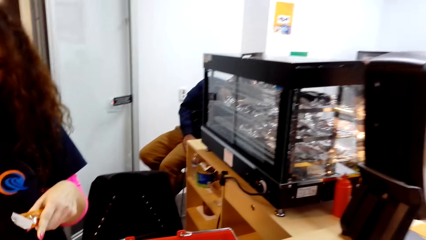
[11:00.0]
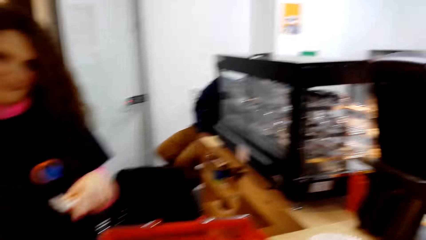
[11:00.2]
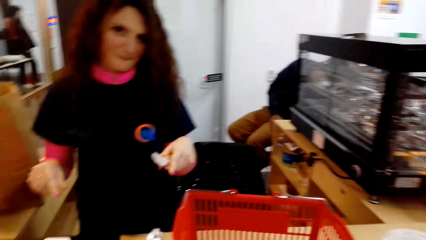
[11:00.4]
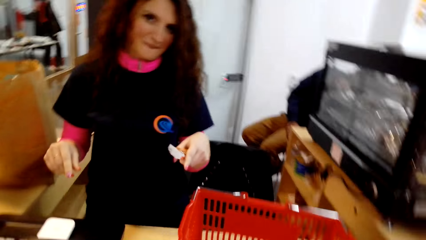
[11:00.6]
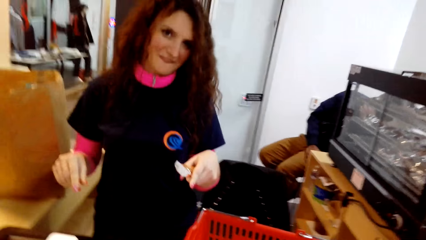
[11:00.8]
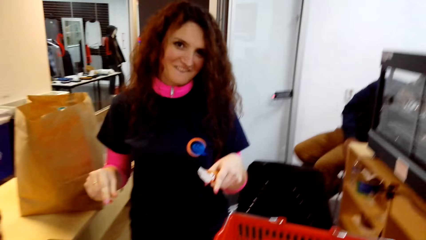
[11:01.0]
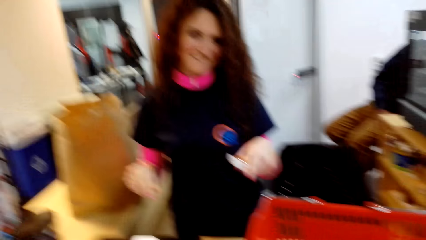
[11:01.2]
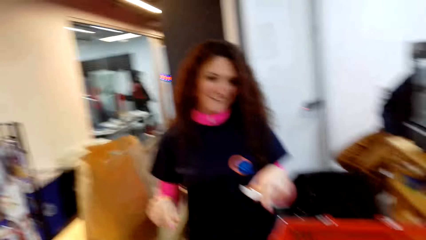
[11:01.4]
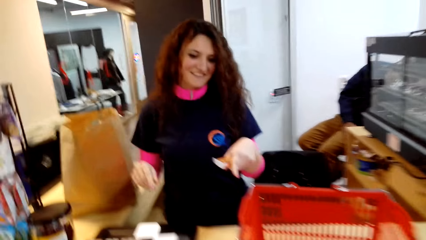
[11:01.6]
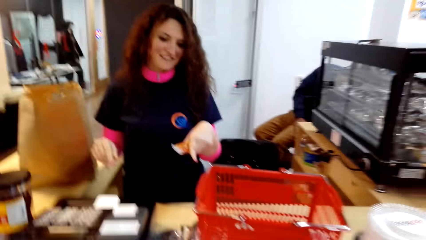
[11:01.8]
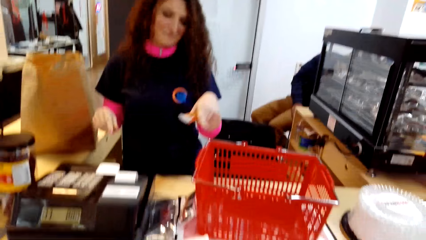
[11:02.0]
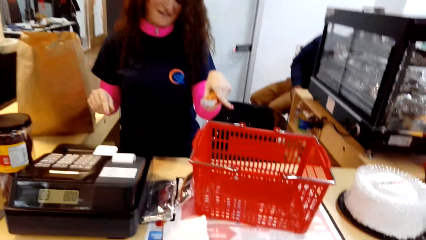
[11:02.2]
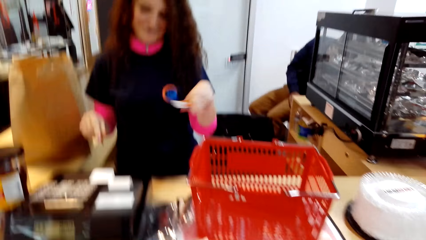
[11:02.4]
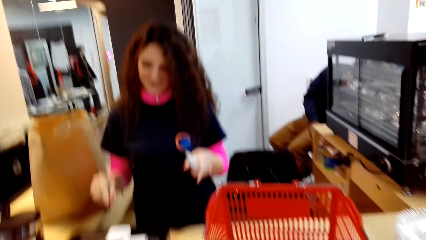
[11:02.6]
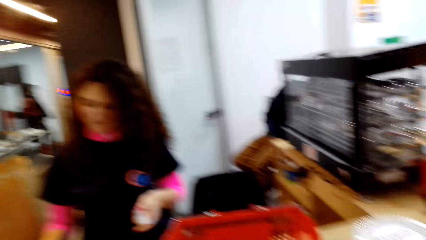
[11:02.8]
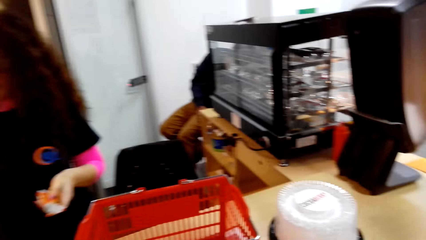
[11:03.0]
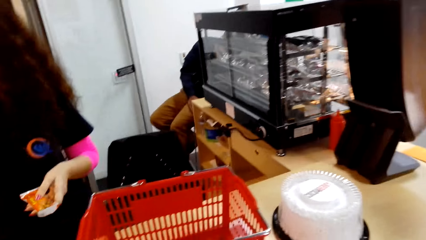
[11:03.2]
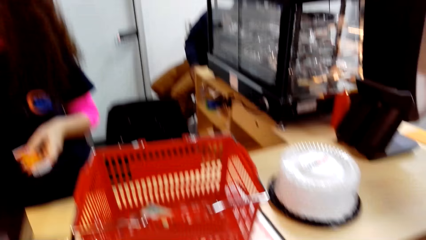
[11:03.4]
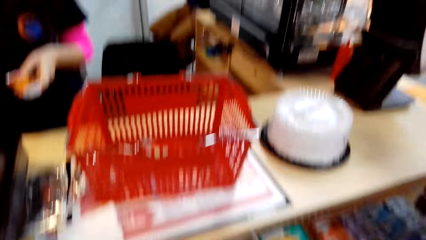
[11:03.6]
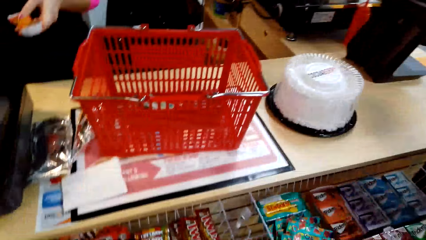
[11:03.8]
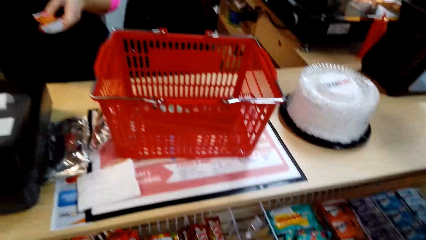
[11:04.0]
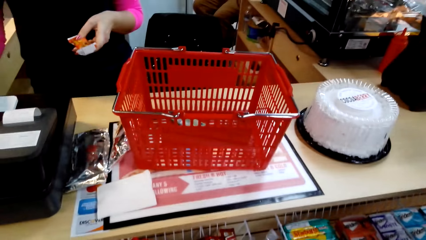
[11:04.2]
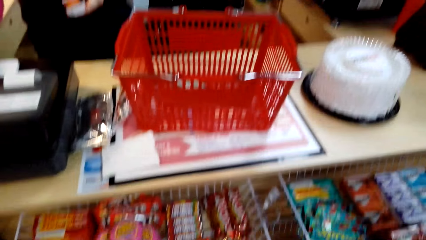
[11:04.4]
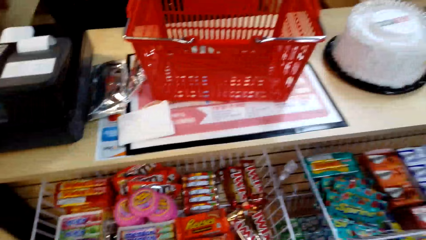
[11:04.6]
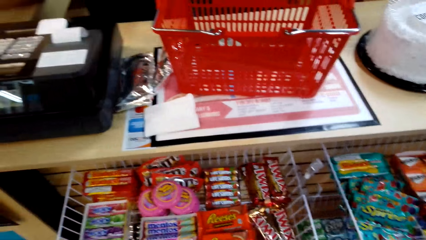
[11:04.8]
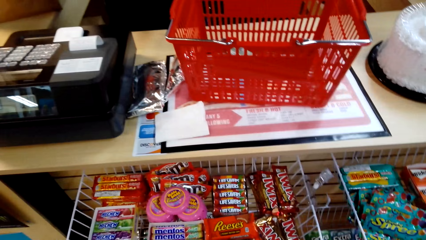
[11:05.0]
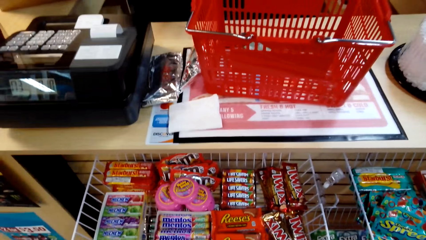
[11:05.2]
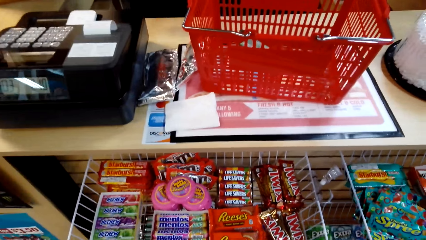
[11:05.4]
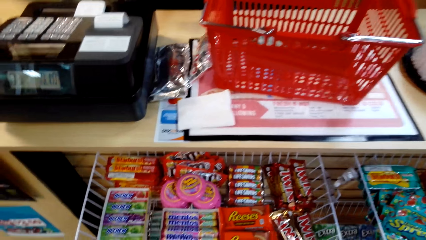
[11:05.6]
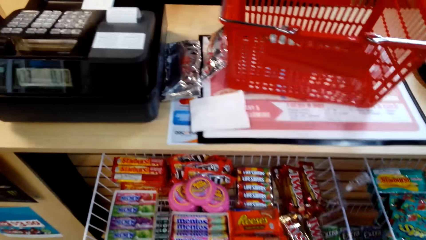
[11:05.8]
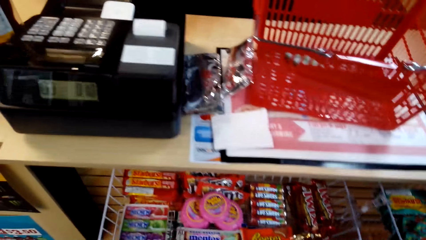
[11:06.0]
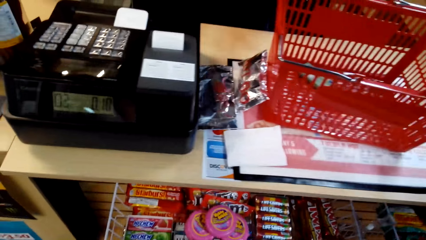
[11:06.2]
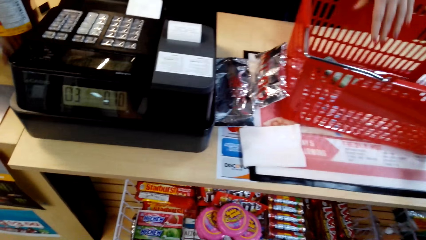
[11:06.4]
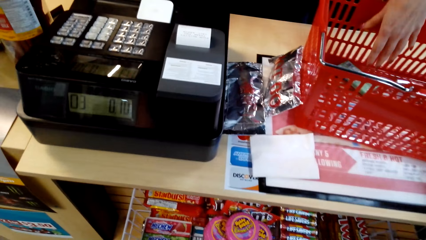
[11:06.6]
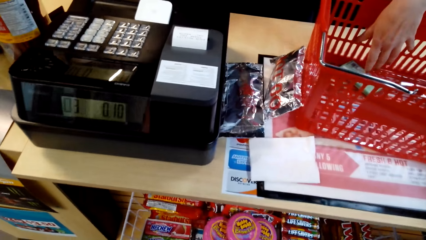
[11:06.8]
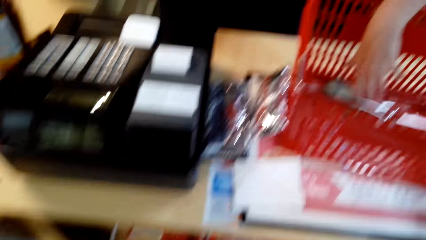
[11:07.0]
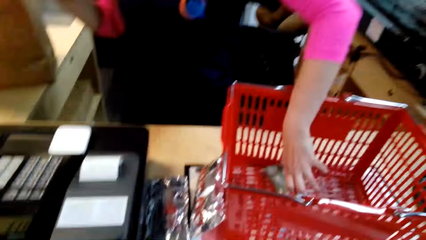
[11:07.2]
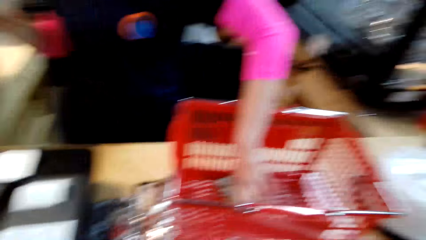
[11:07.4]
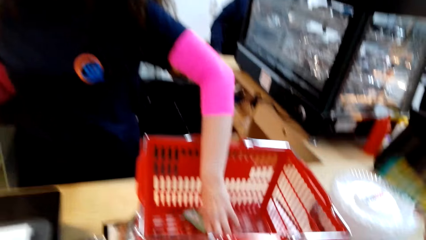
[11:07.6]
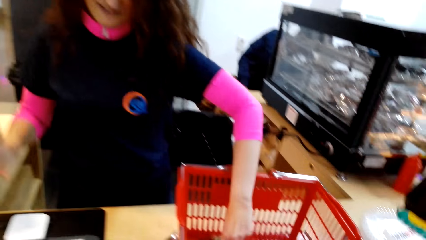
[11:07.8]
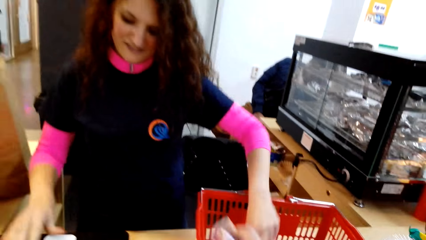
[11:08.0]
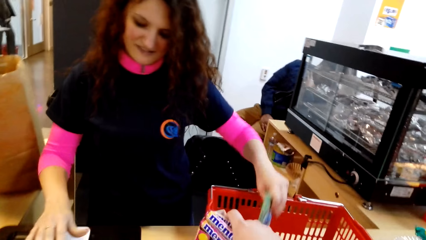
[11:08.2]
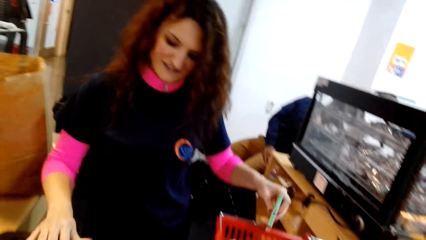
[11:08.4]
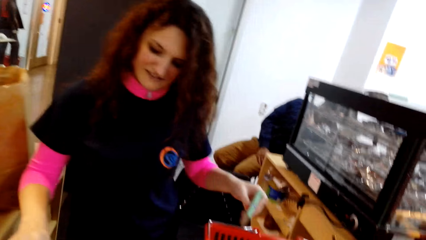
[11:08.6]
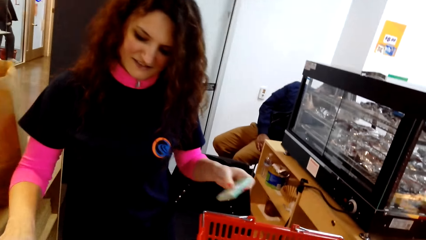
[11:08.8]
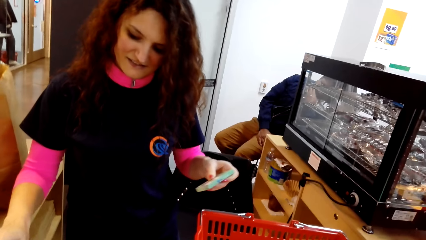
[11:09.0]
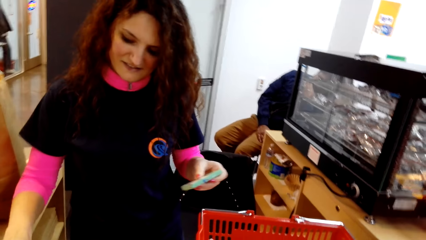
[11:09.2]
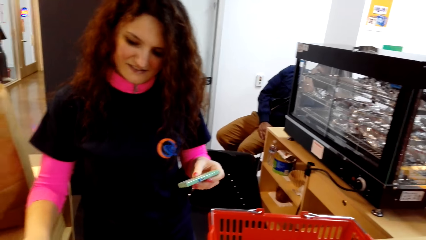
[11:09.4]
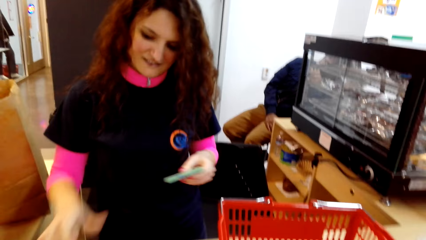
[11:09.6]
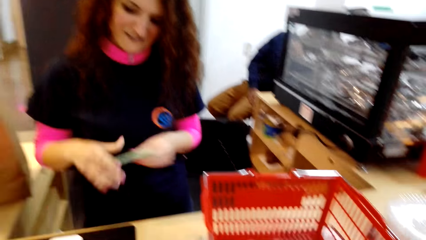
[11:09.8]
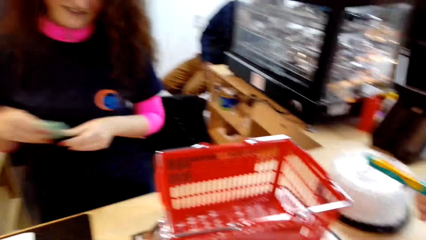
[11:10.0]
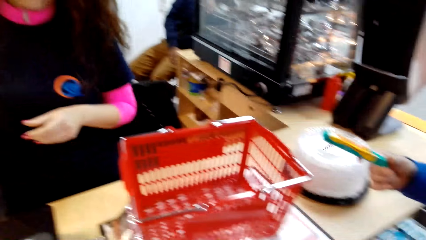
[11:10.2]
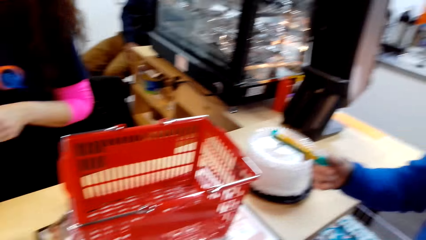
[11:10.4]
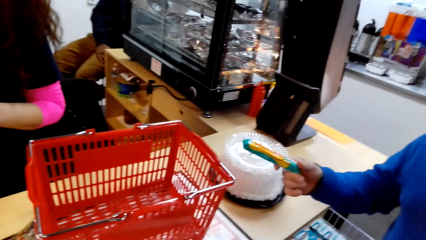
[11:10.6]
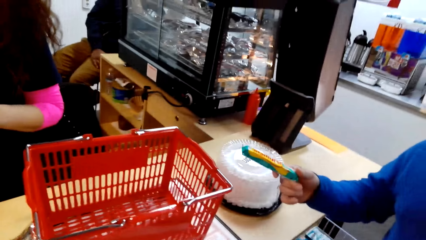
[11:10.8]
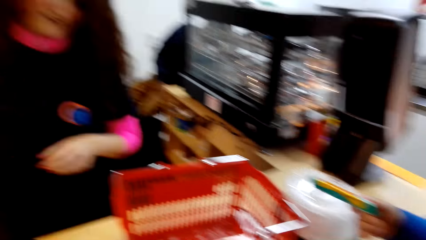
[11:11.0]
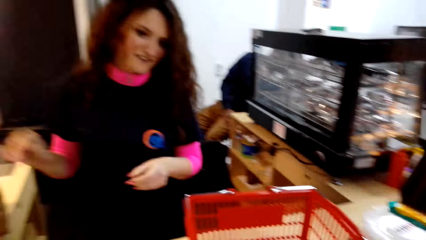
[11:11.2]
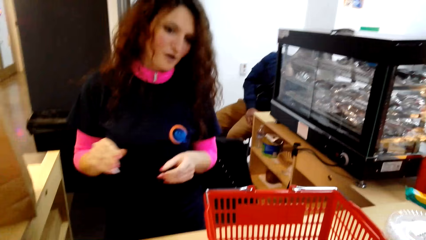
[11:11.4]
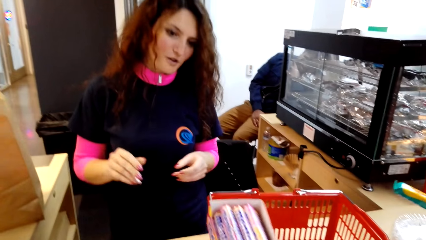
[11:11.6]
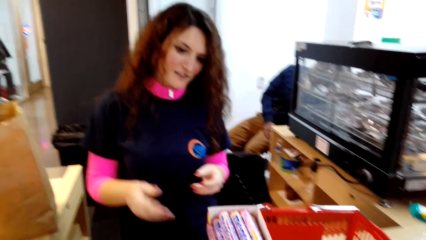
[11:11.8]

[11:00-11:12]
The lady picks the shopping, presses the cashier machine and drops the shopping in the carrier bag.

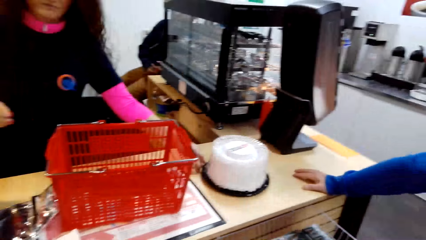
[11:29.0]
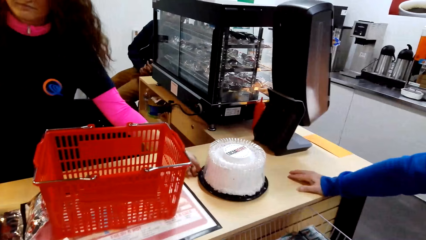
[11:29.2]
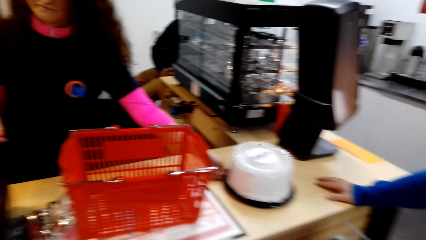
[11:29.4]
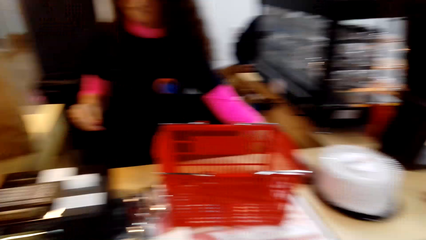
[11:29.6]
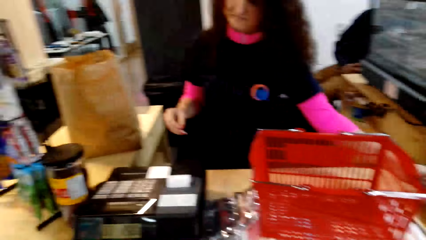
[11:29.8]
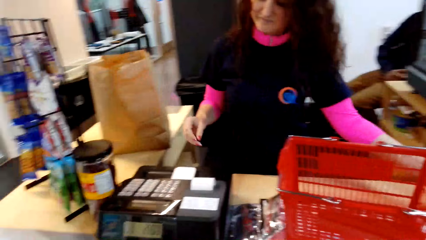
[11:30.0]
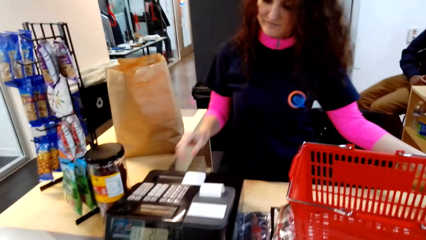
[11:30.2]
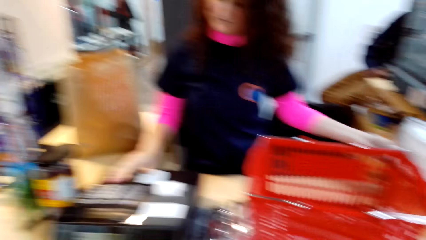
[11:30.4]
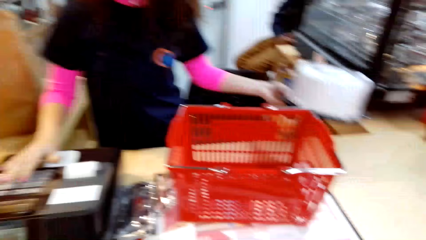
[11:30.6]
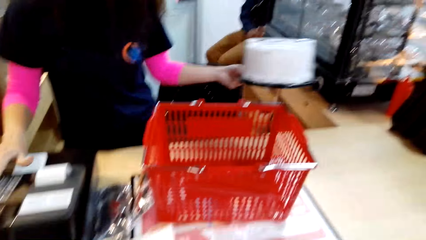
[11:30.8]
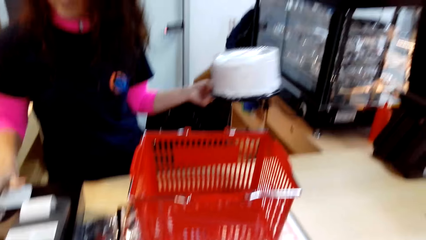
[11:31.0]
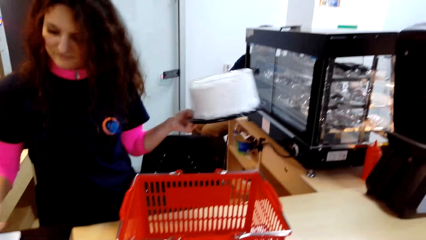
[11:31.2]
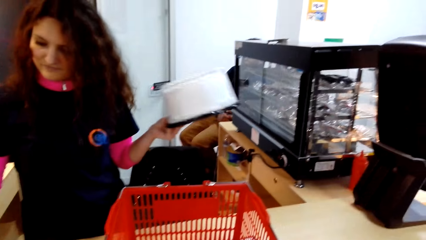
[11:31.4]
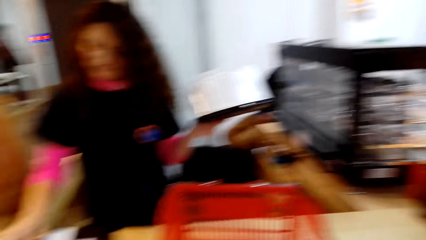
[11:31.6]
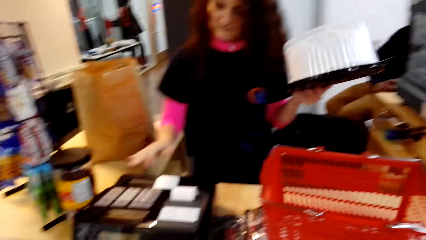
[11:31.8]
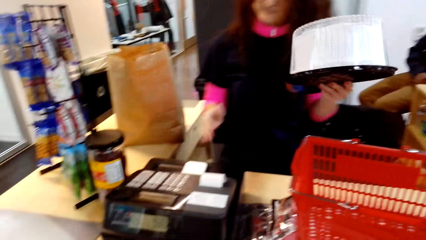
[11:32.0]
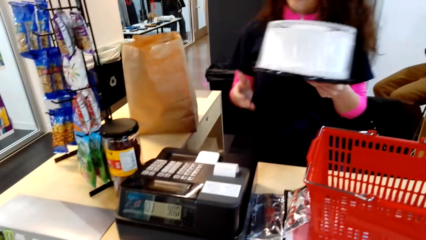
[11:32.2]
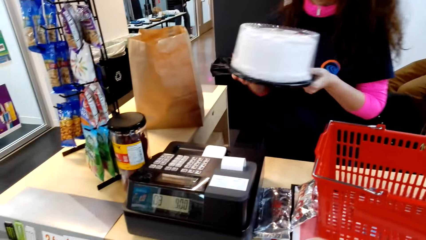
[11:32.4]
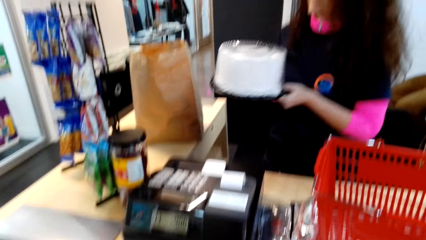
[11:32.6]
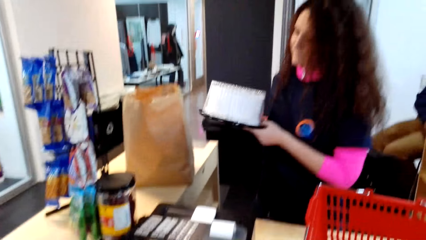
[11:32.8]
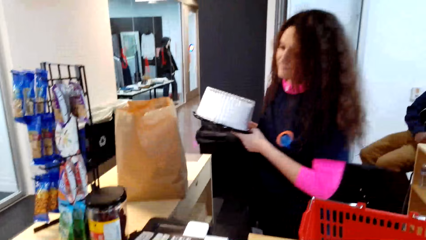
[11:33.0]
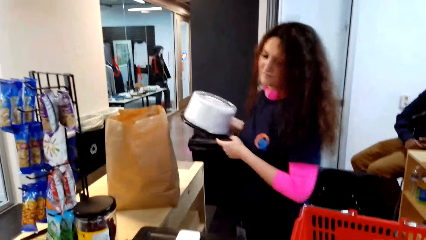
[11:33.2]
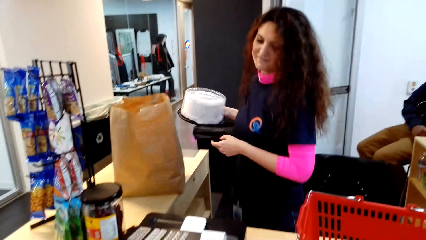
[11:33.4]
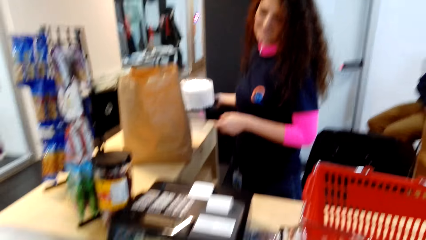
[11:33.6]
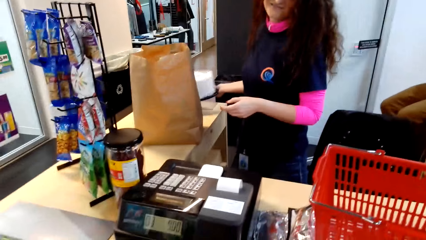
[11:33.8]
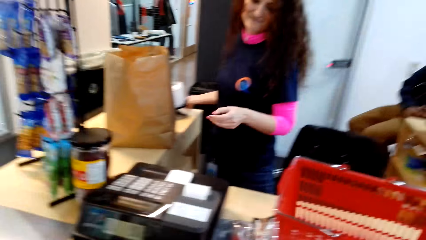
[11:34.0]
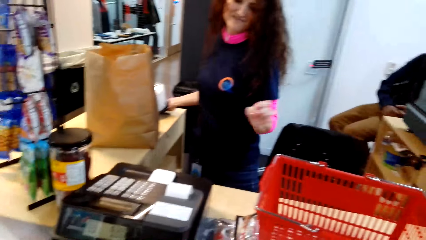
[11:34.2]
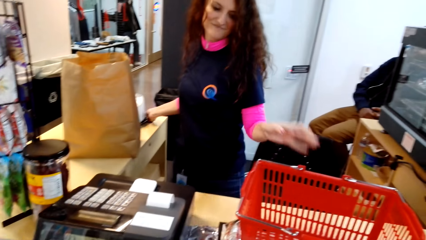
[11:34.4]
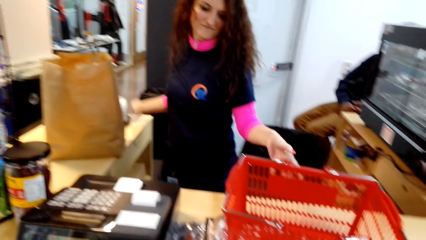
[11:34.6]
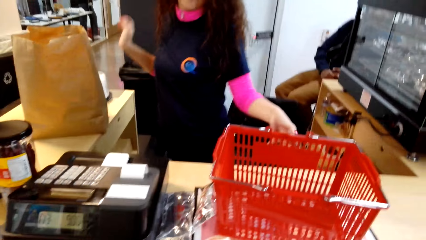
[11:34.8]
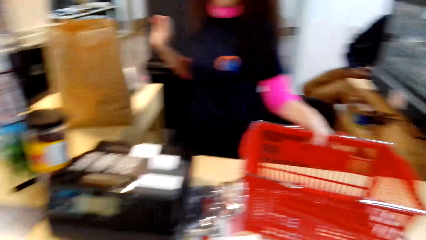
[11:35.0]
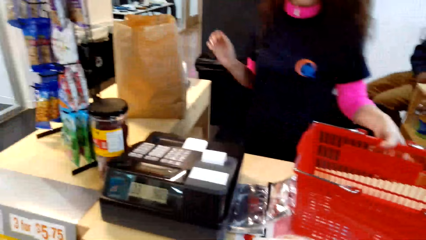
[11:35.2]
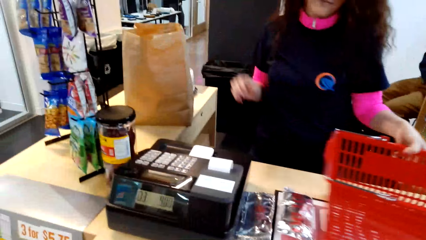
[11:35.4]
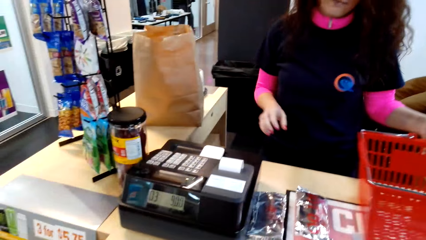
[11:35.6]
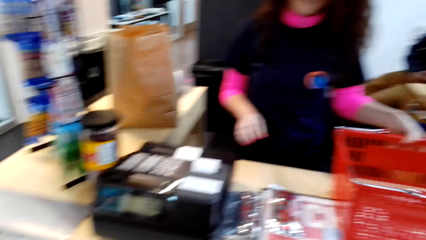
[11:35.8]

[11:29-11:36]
The lady picks a cake, presses the cashier machine, holds the cake with the other hand, puts the cake on the counter and moves the shopping basket.
